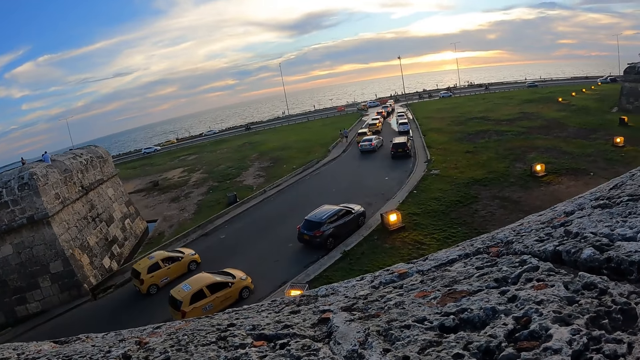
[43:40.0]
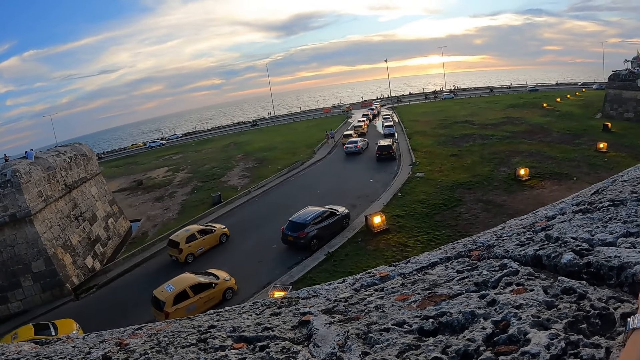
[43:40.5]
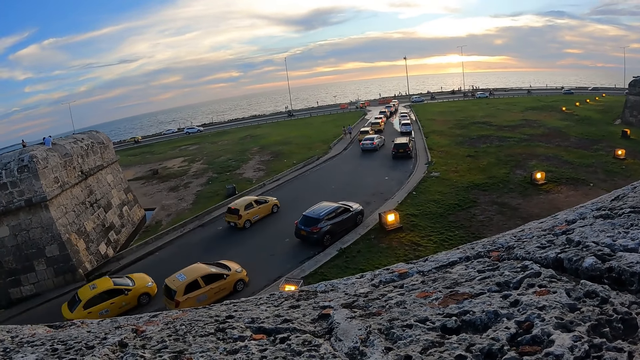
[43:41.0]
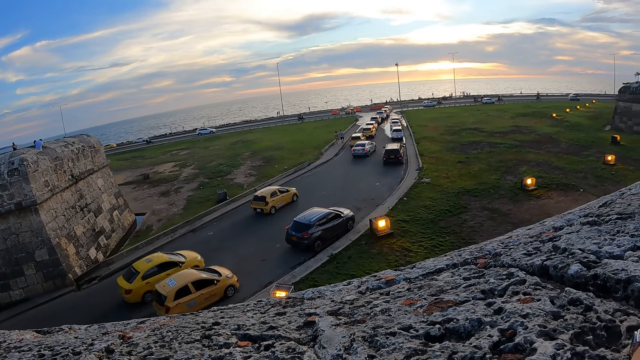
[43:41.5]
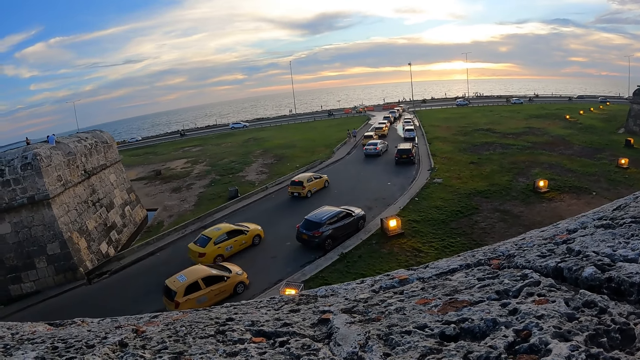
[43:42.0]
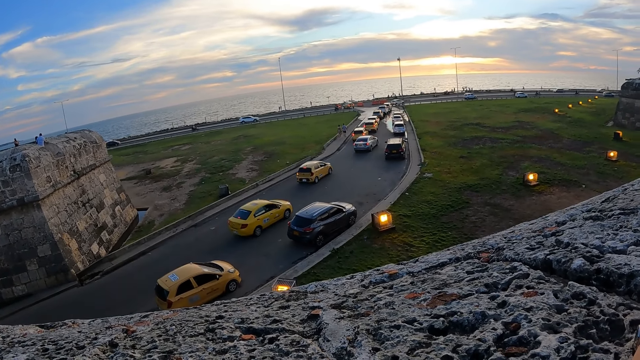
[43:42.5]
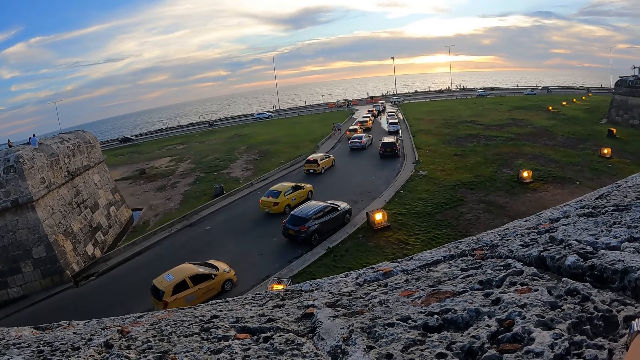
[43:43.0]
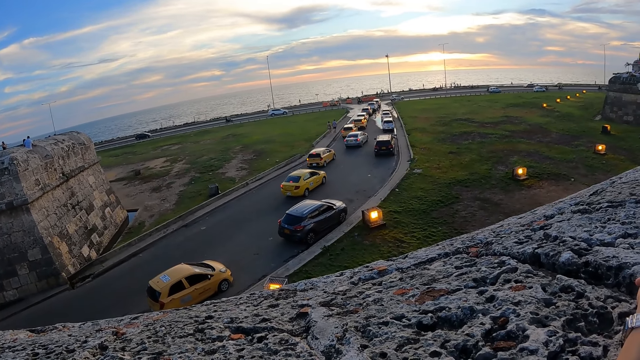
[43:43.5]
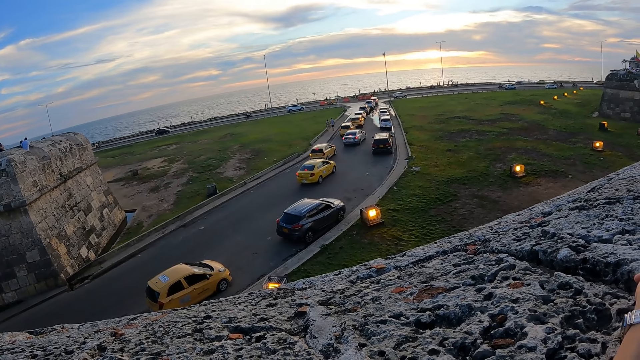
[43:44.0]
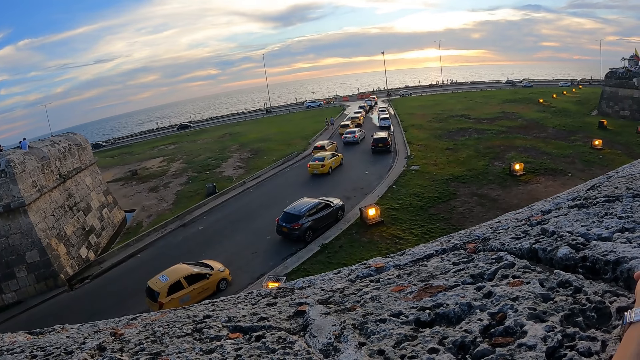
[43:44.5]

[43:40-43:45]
The camera wearer watches vehicles on the road.

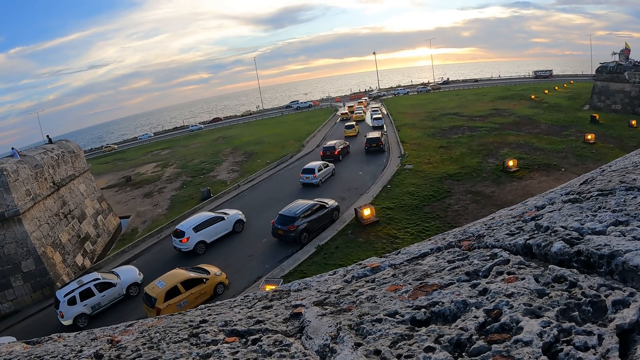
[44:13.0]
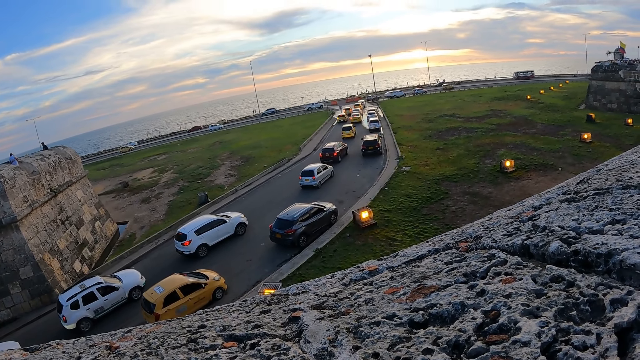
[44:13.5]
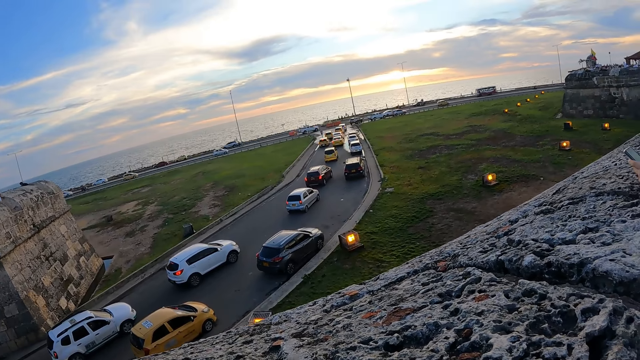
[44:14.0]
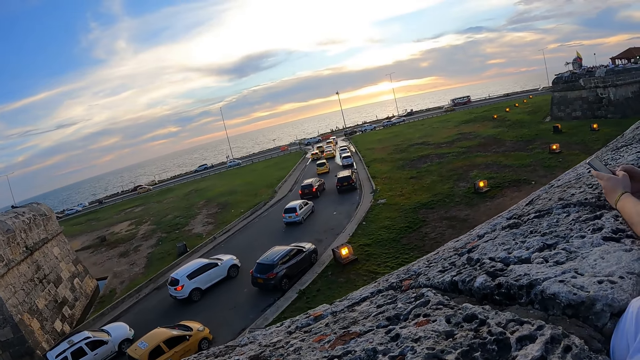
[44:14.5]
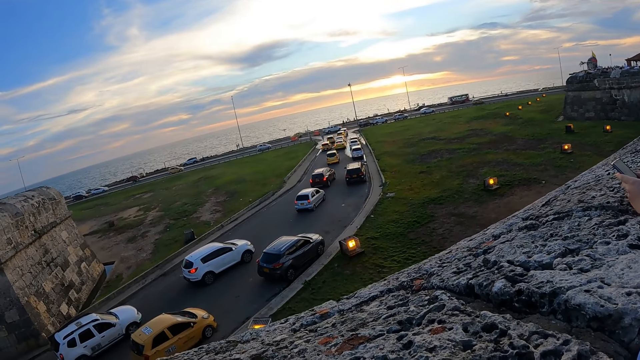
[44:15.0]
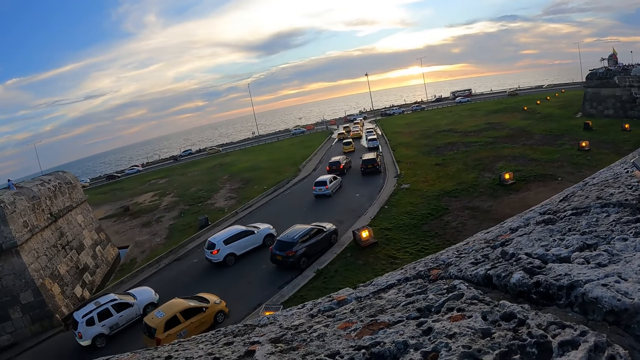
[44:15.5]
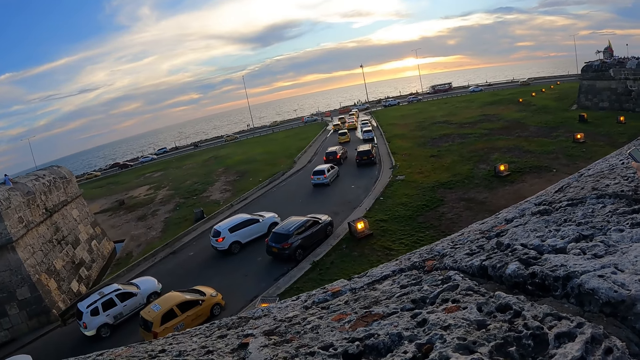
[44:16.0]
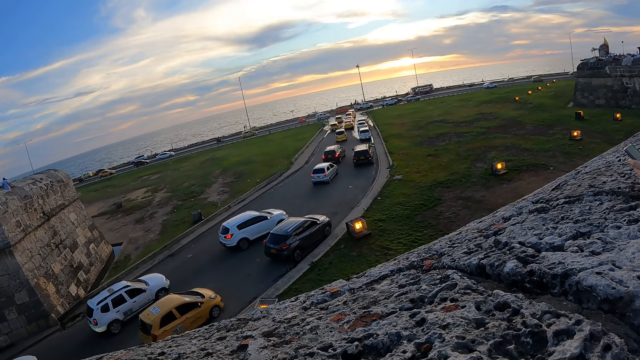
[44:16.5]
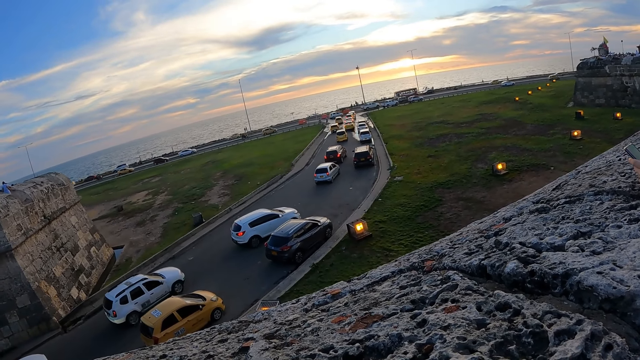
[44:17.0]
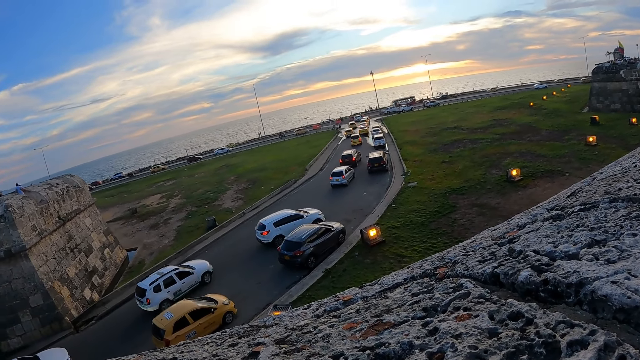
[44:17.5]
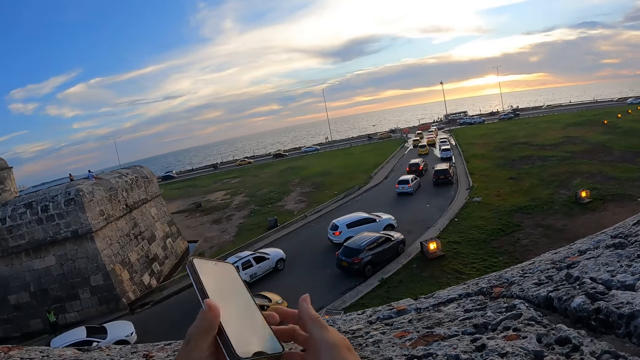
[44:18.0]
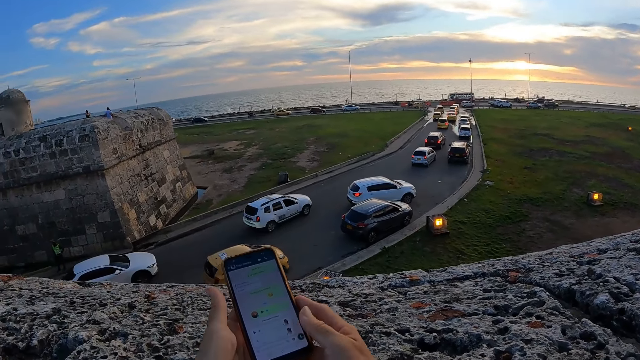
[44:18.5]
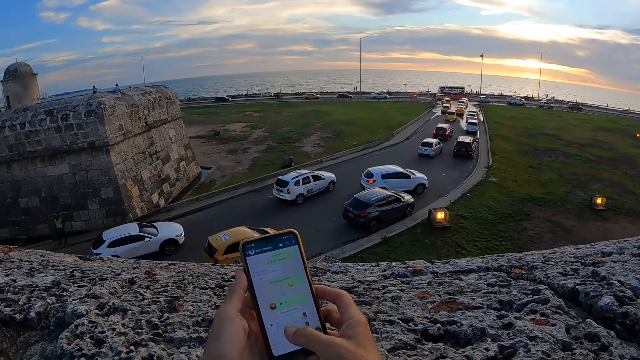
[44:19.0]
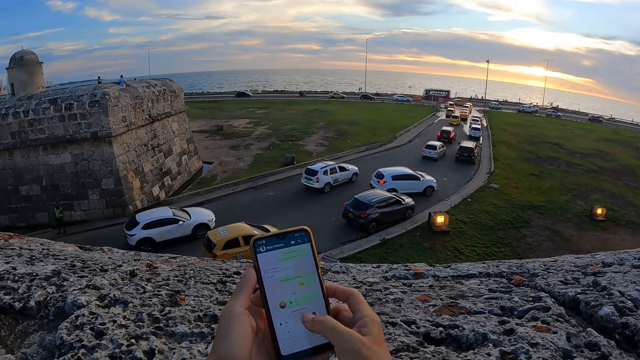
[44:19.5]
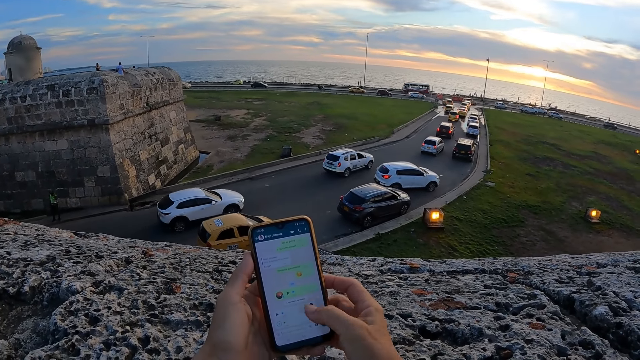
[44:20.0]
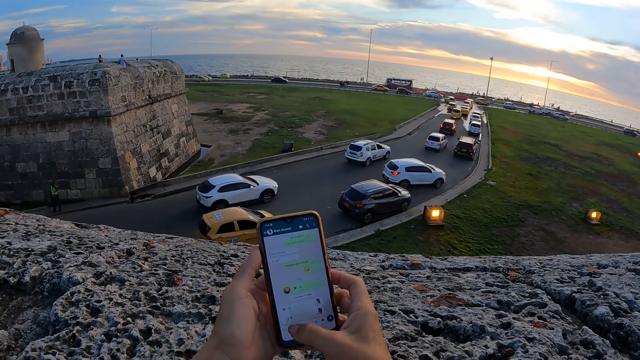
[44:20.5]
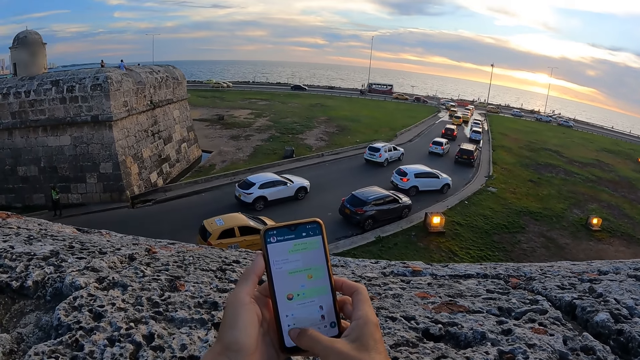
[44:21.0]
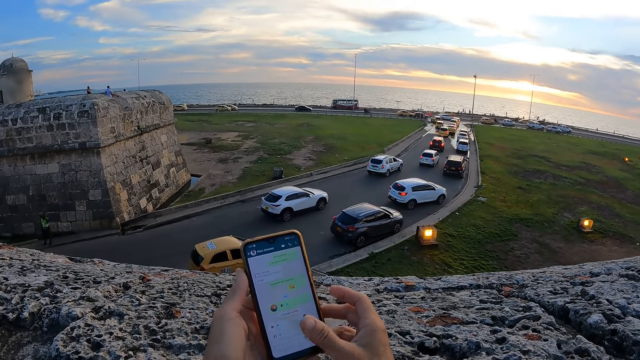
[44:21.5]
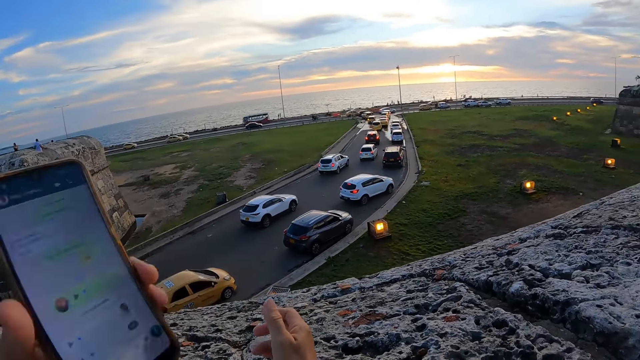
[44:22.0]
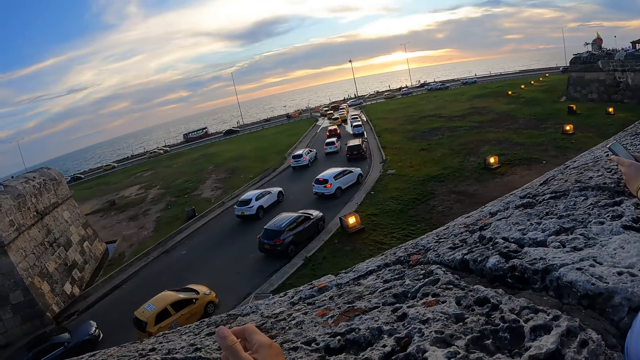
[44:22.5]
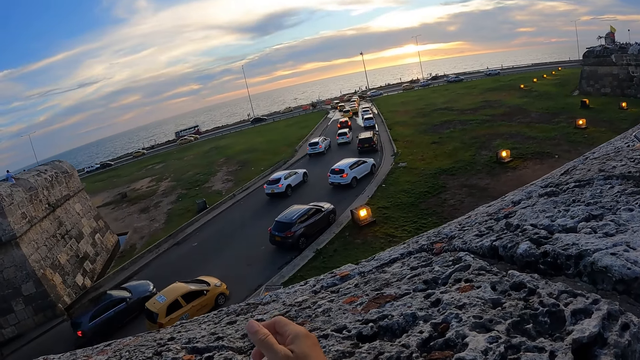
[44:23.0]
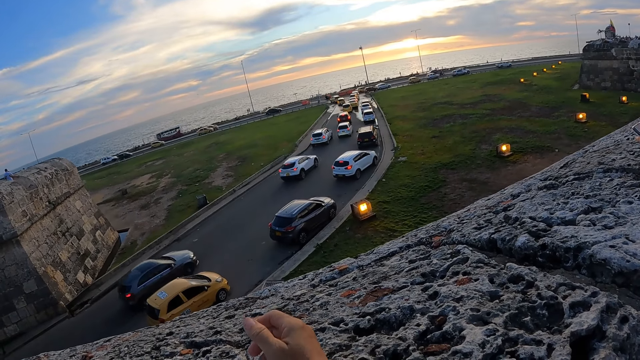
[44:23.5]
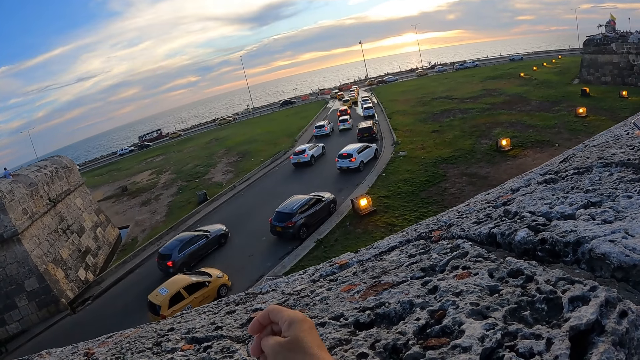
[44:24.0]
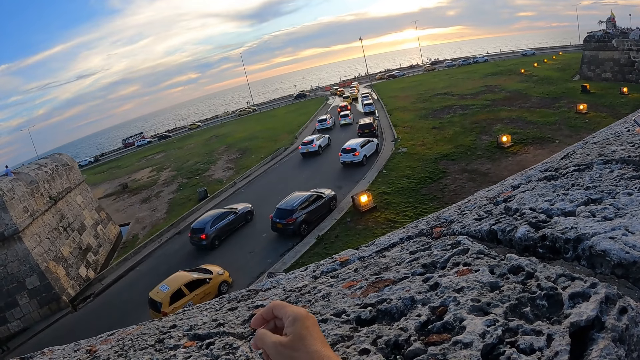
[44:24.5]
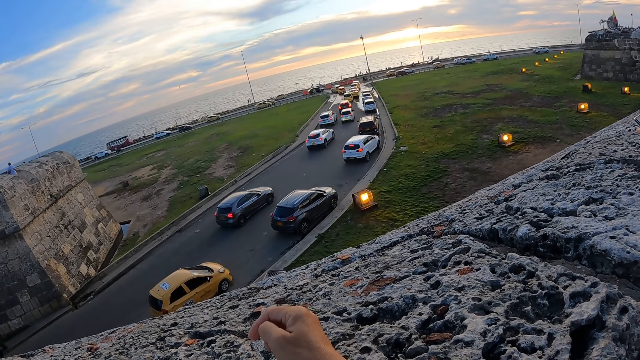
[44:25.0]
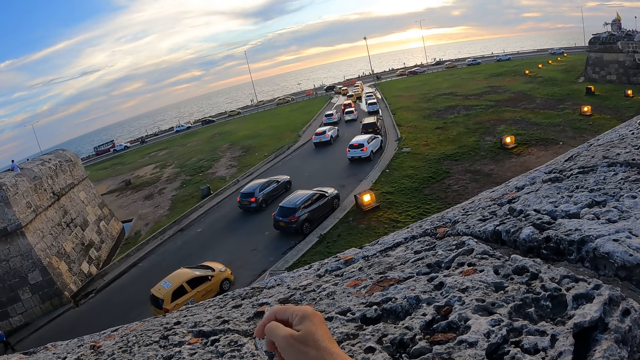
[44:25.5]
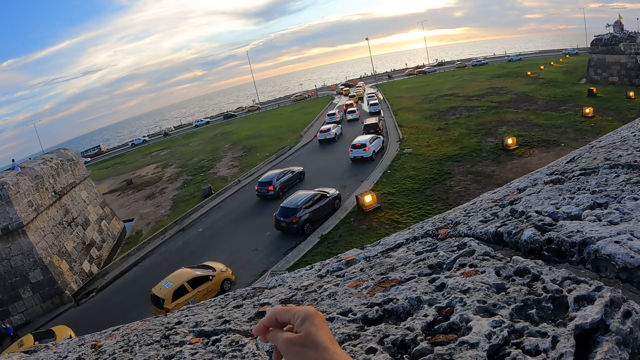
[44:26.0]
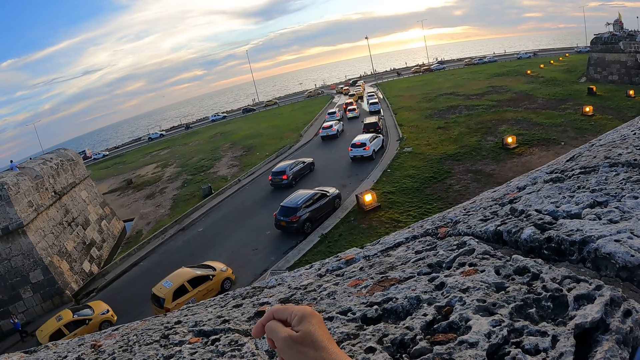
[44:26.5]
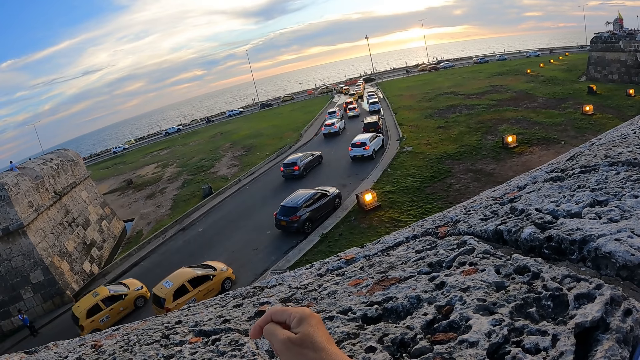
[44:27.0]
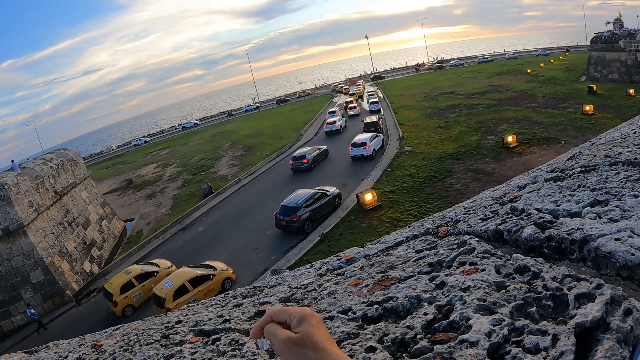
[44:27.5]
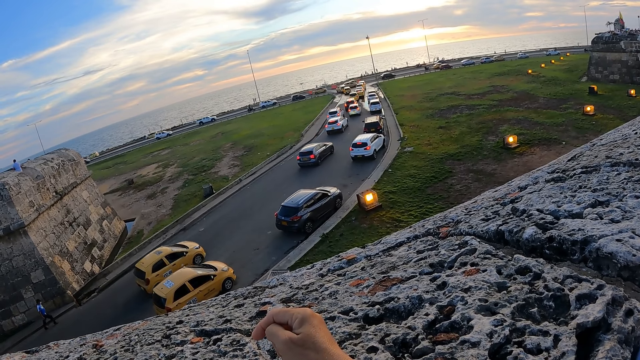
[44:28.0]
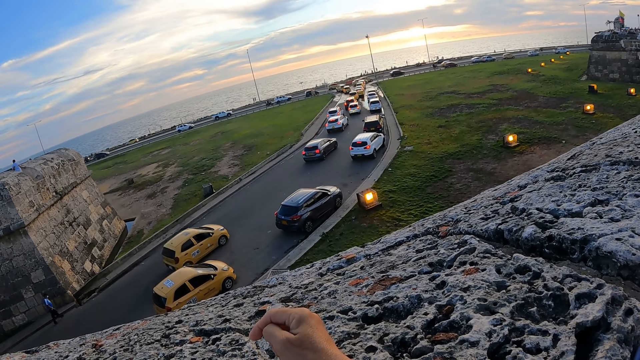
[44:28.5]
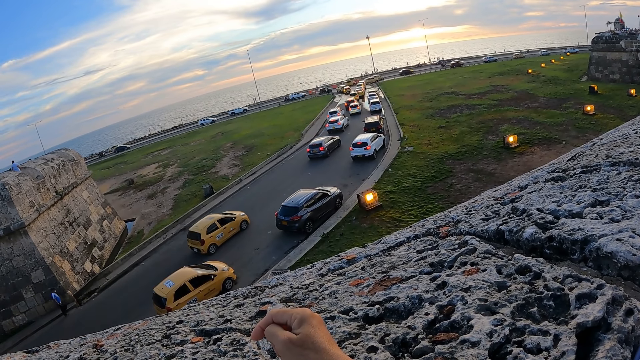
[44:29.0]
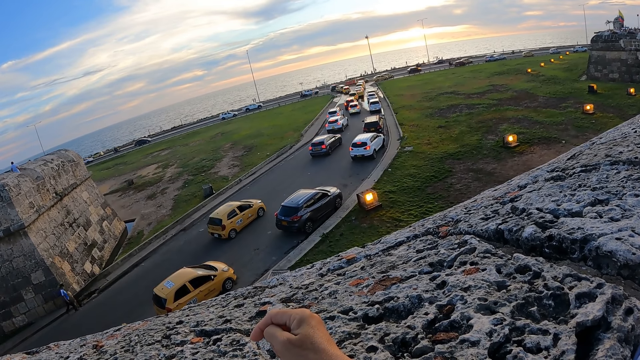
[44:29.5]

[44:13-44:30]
A man presses the phone in his hands. The camera wearer lowers a cellphone. He holds the phone in his hands. He clicks on a media file. He presses the phone in his left hand with his right hand. He puts the phone in his left hand on his ear. He listens to the media file.
